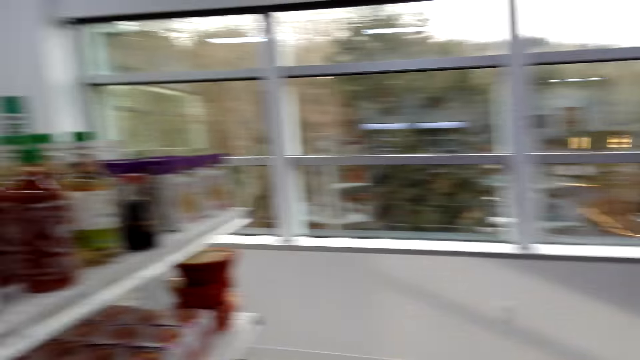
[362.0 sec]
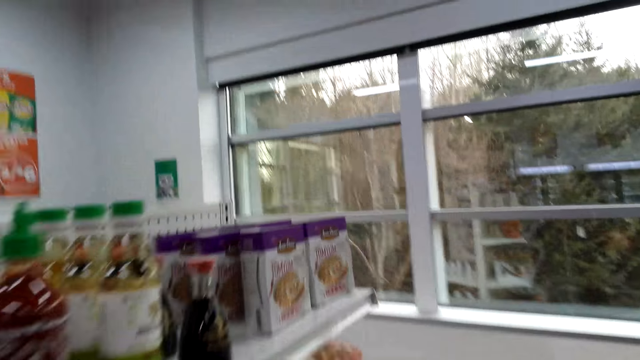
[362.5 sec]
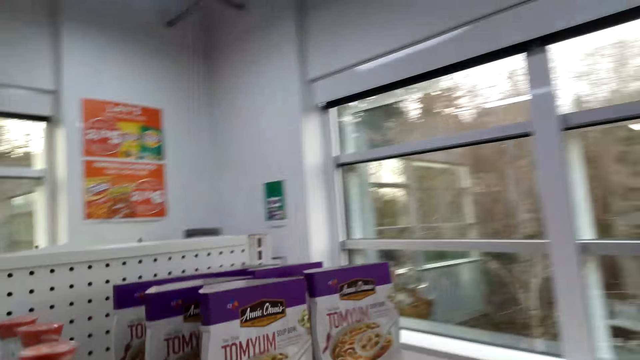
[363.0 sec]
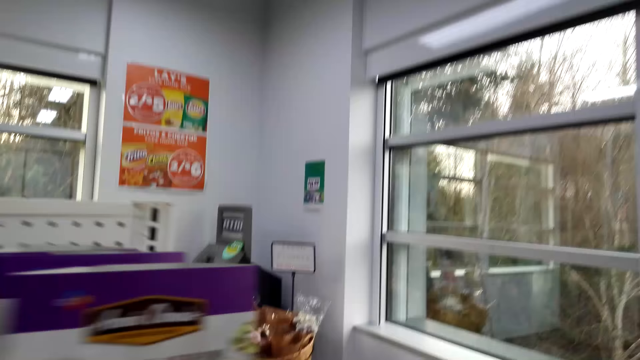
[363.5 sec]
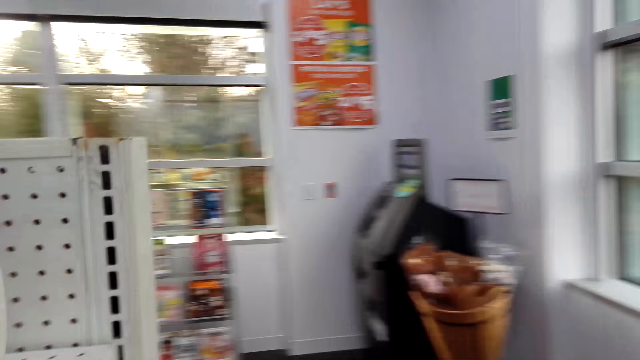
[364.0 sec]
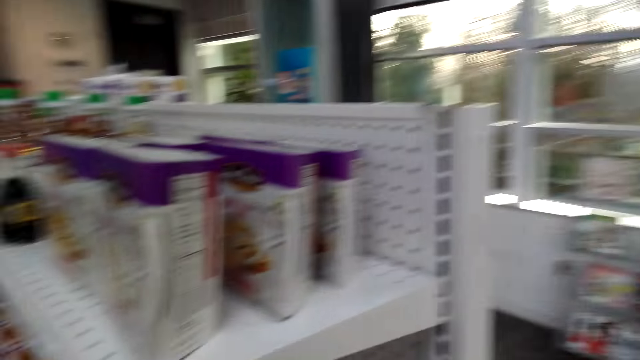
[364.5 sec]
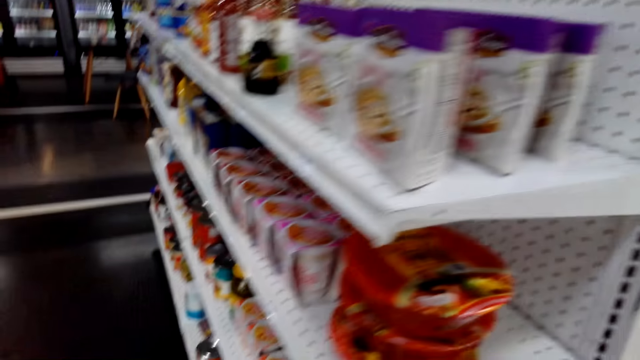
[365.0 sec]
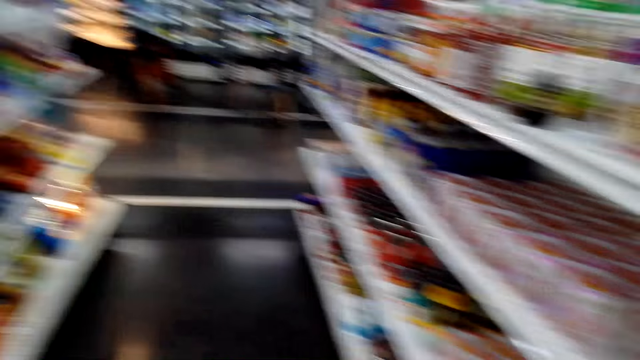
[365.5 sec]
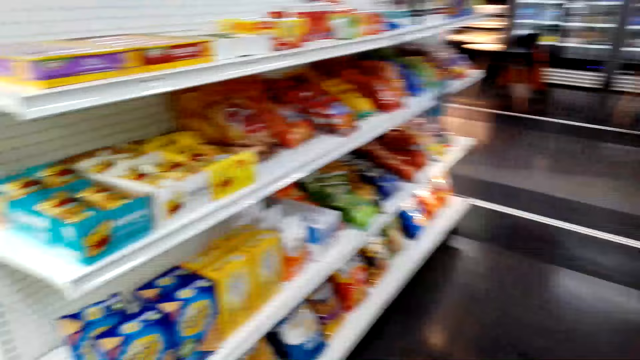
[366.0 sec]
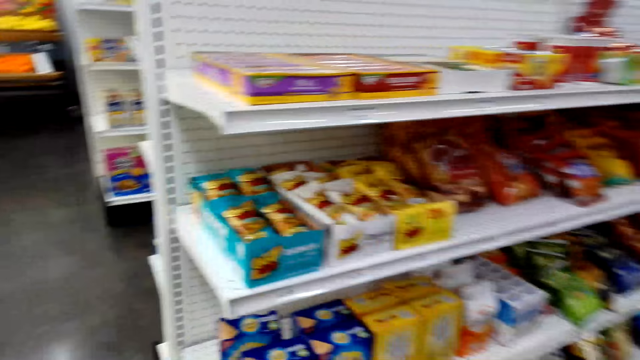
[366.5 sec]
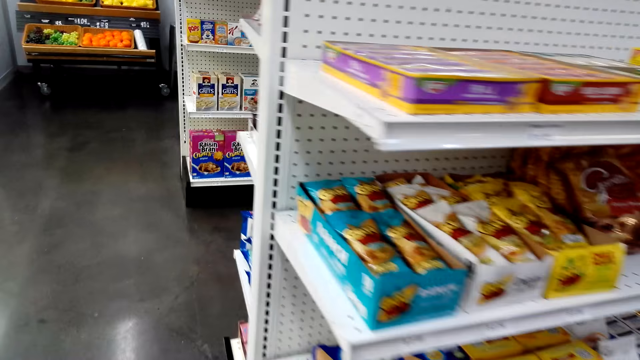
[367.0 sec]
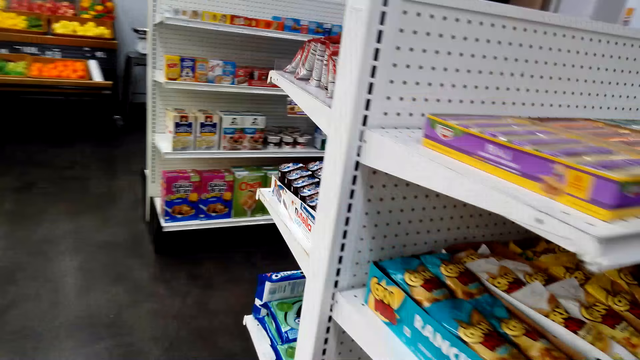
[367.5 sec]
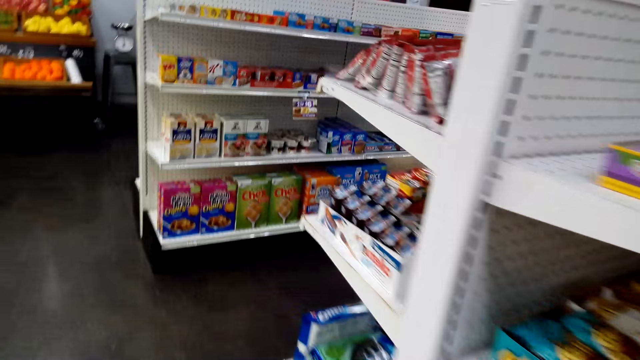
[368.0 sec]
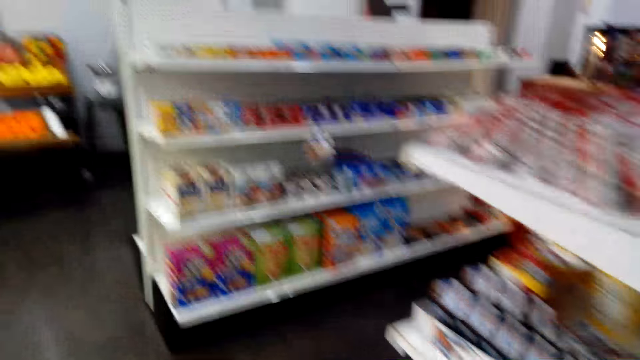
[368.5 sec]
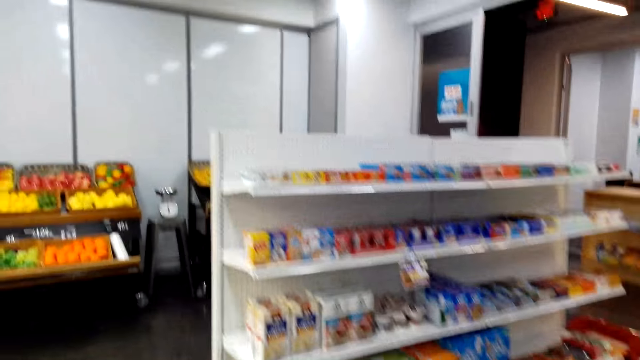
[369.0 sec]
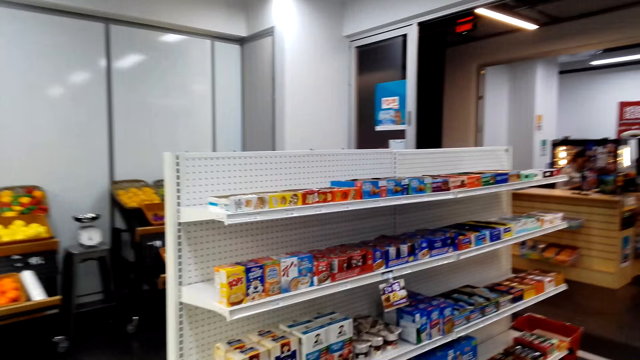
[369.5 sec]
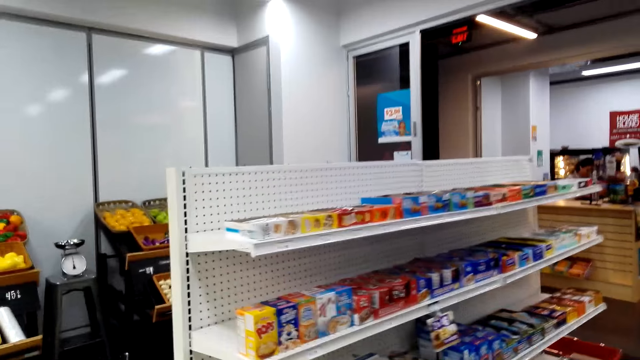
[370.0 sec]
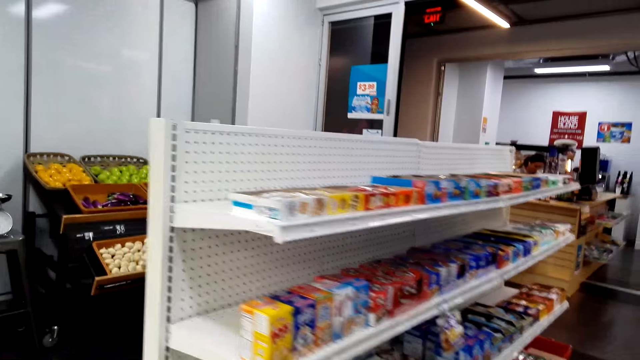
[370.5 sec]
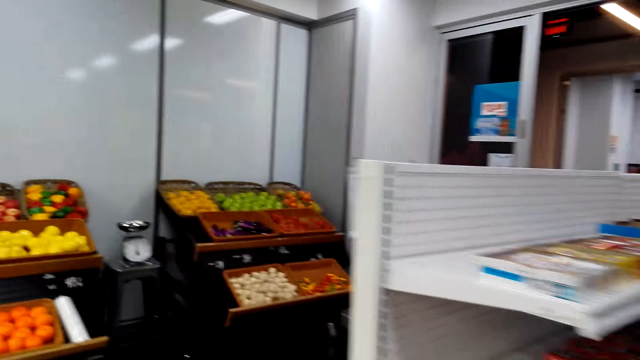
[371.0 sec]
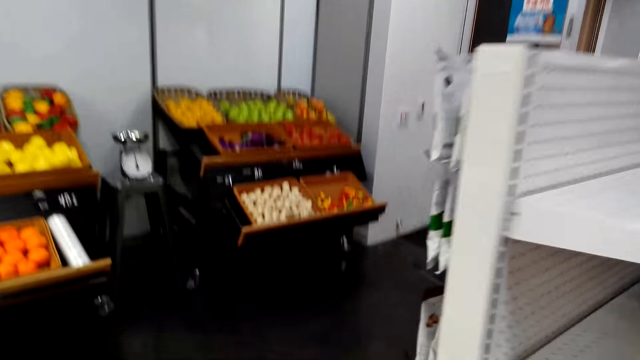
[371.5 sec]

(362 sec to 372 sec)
The camera wearer turns to the other side. They walk beside the shelf. They walk around the supermarket.

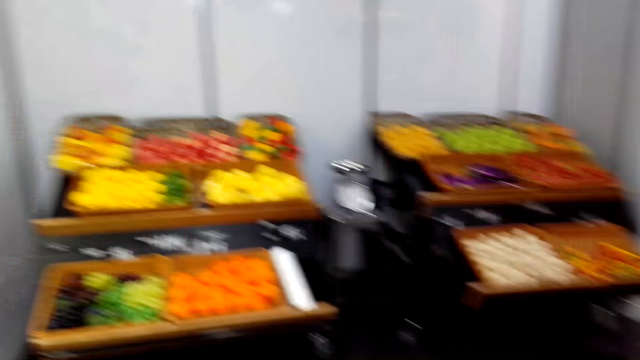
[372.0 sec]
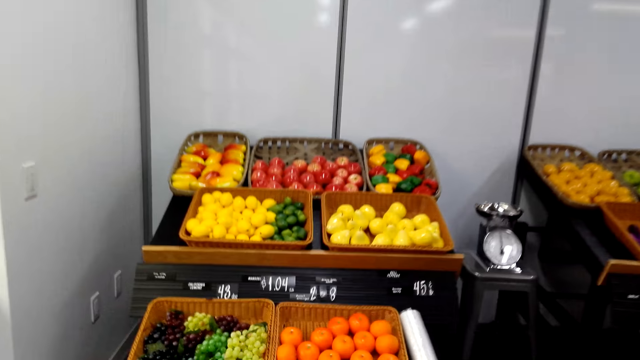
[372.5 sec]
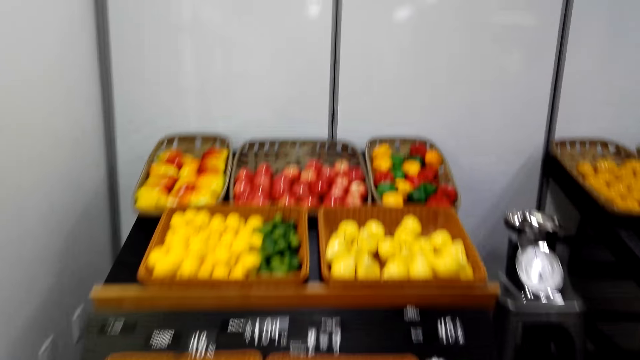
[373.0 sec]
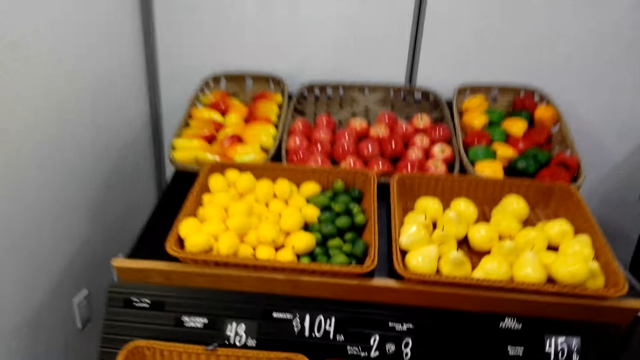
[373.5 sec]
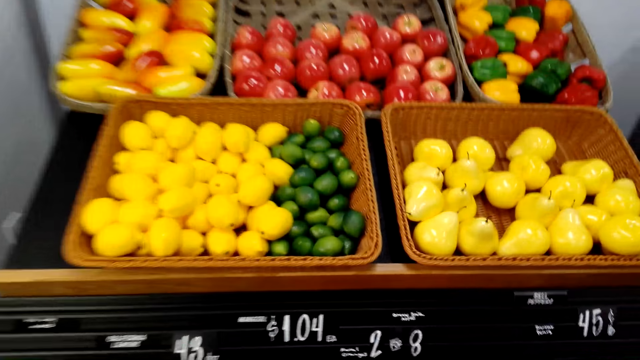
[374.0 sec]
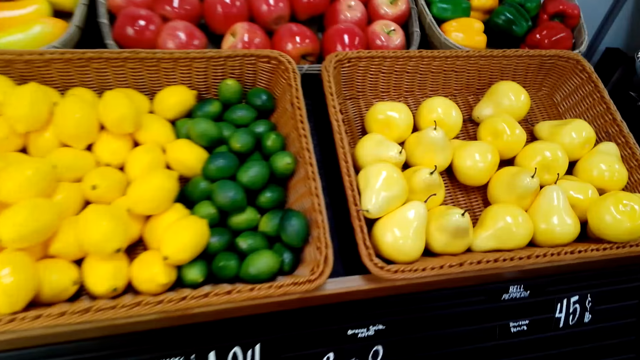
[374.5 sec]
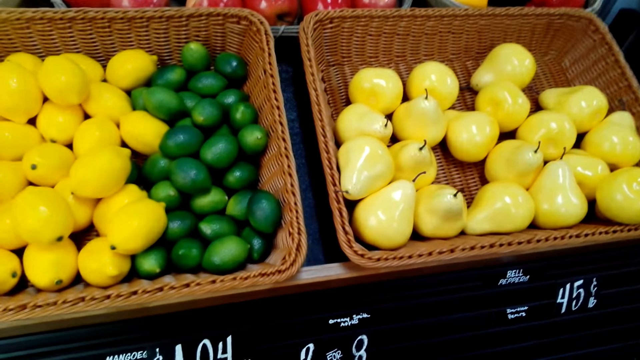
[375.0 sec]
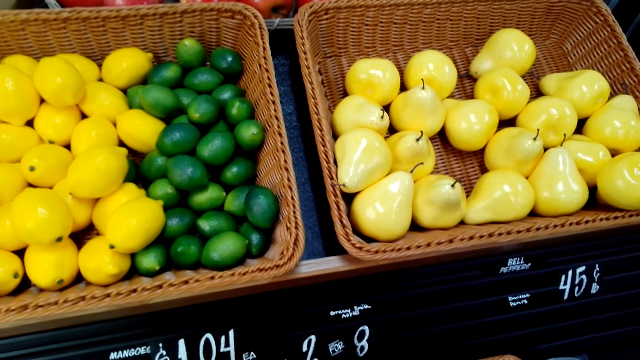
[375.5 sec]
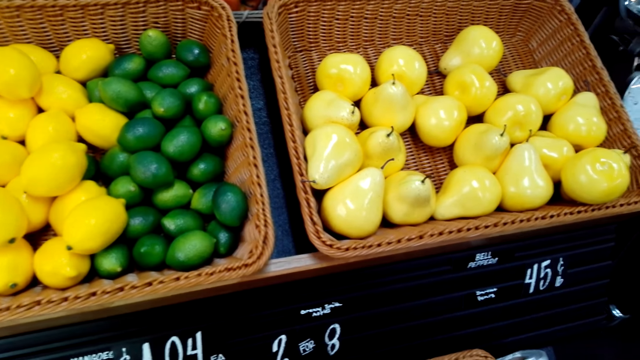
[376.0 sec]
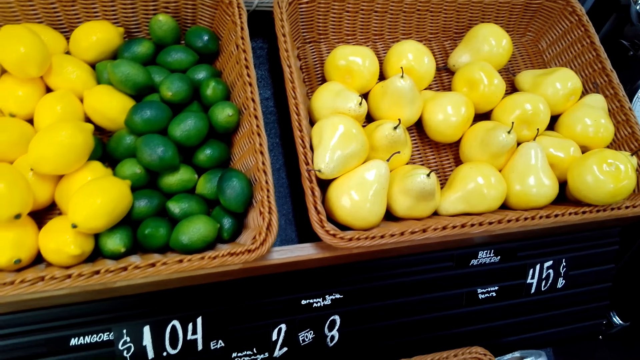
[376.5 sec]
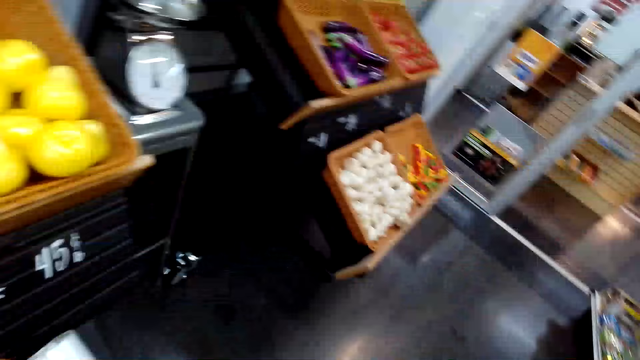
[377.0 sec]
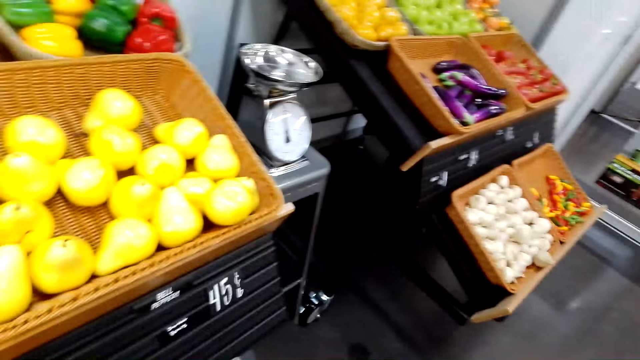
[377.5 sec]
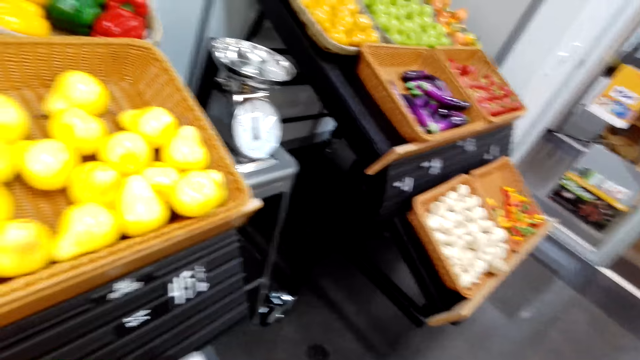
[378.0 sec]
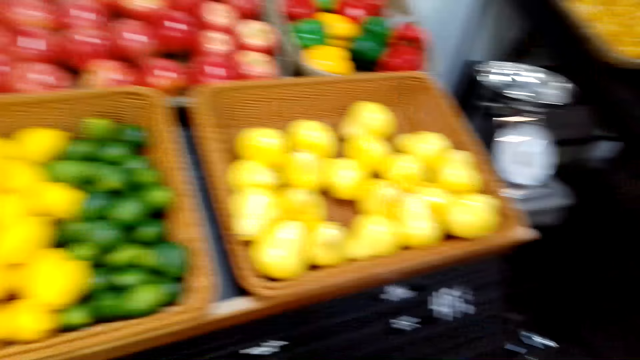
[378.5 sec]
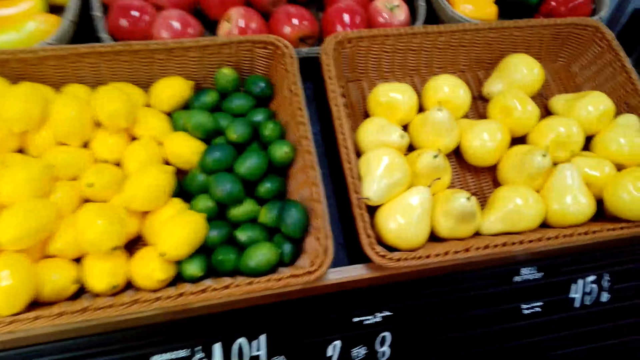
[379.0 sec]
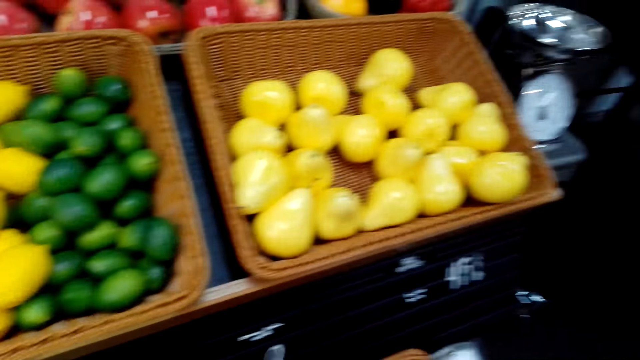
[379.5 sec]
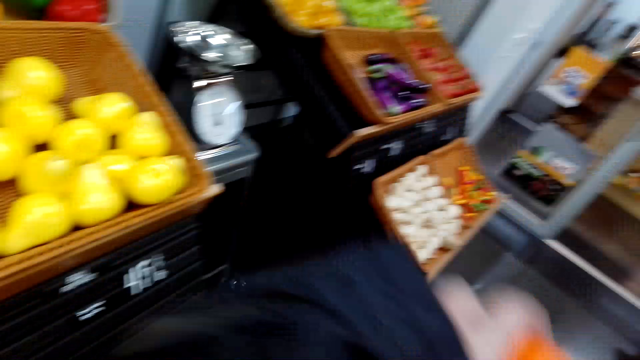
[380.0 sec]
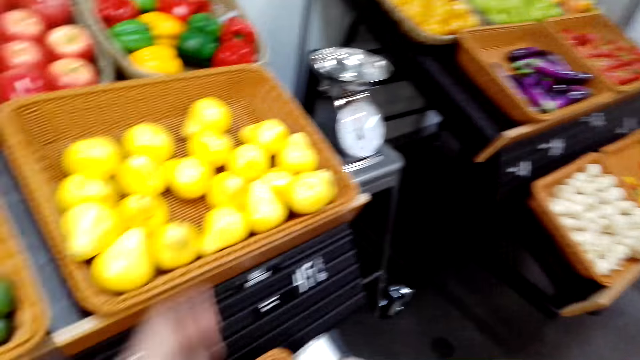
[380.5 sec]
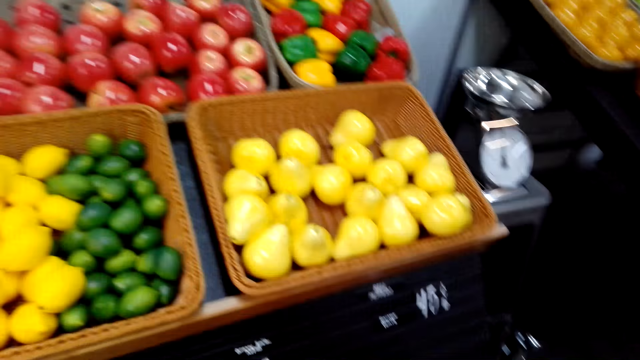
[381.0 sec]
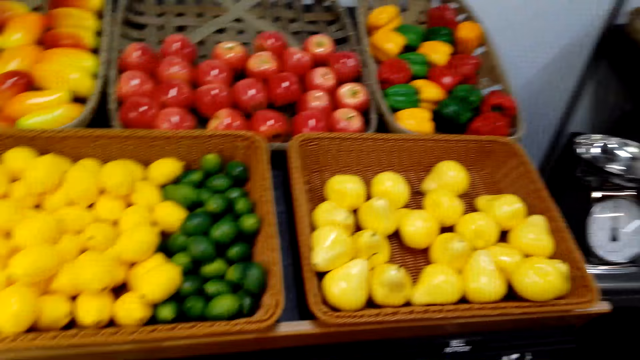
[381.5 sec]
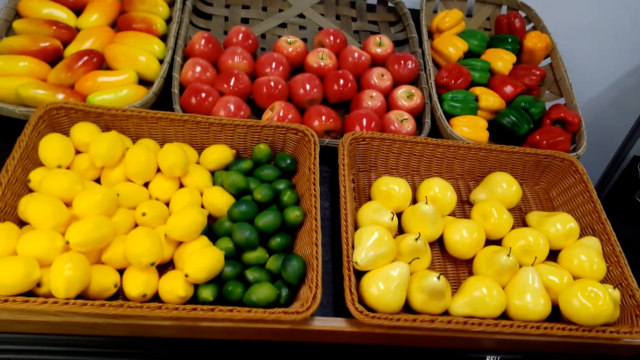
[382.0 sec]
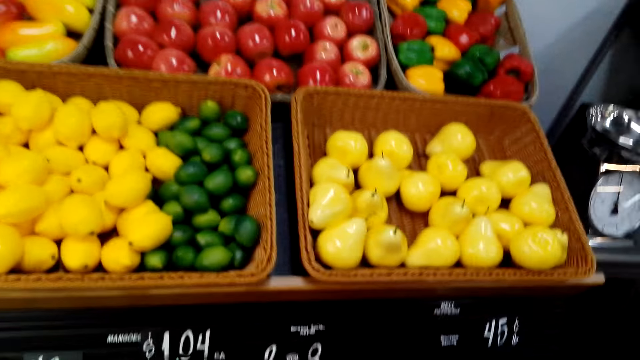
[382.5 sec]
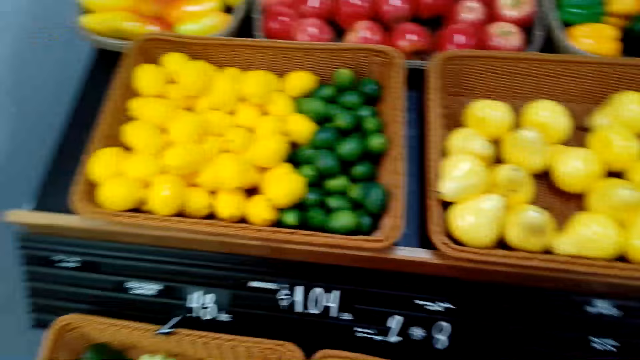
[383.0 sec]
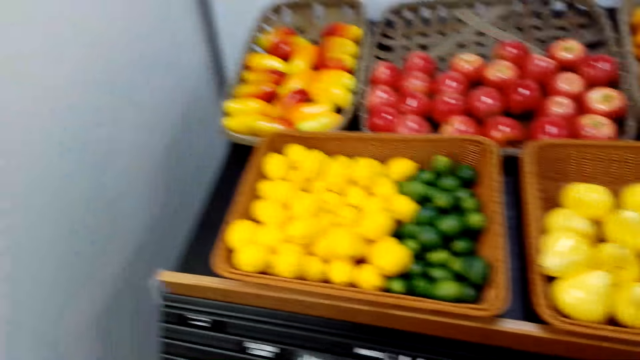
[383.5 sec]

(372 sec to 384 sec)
The camera wearer looks at the fruits. They hold the fruit.
